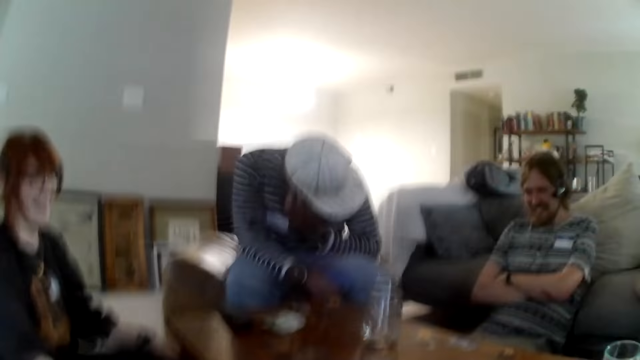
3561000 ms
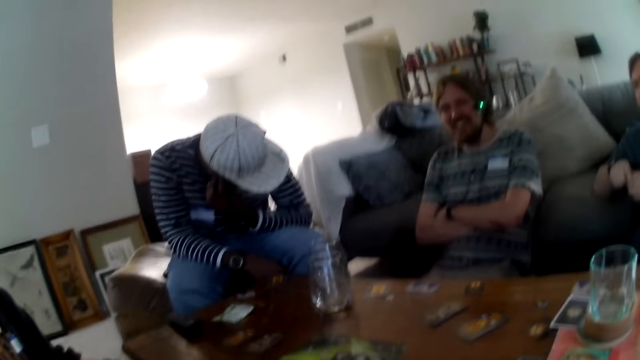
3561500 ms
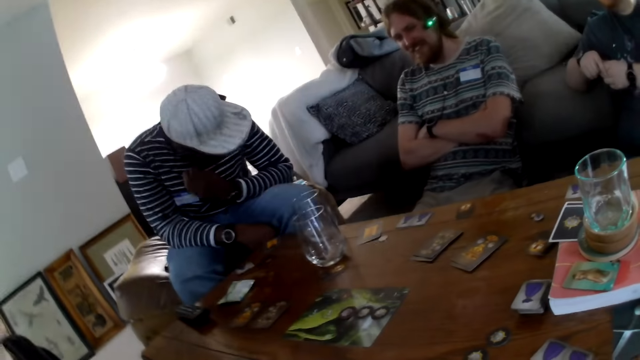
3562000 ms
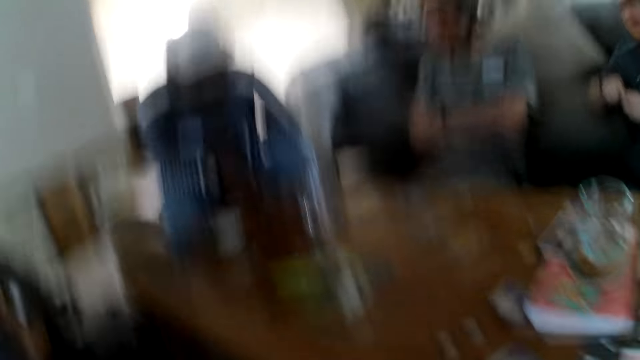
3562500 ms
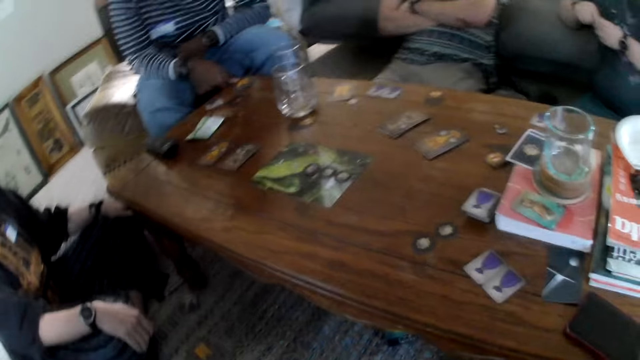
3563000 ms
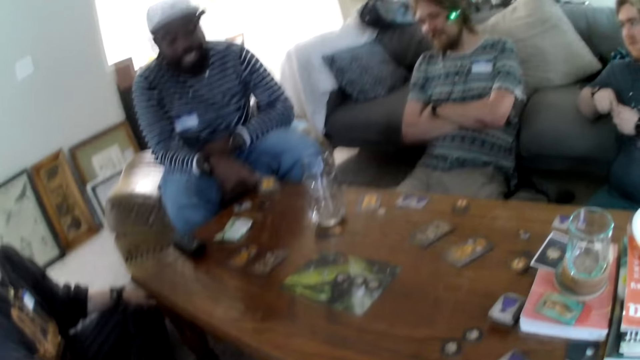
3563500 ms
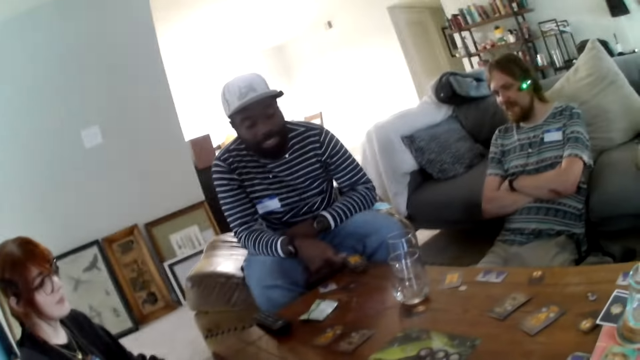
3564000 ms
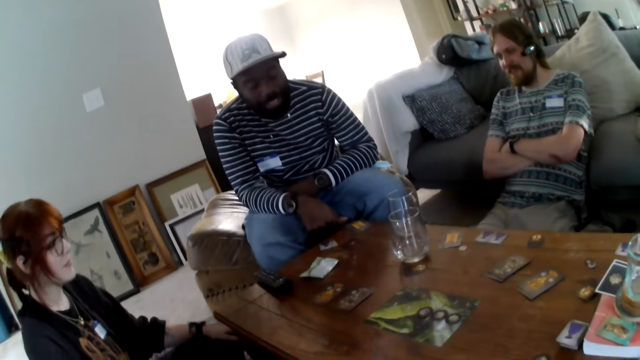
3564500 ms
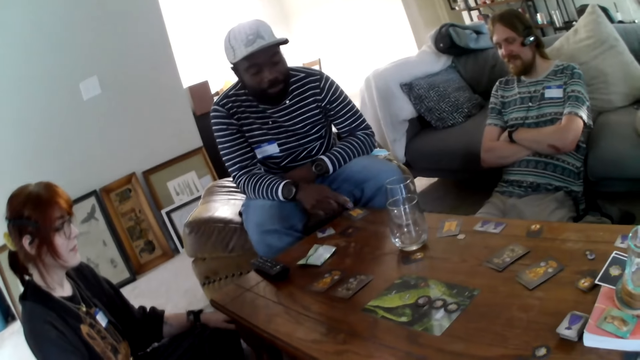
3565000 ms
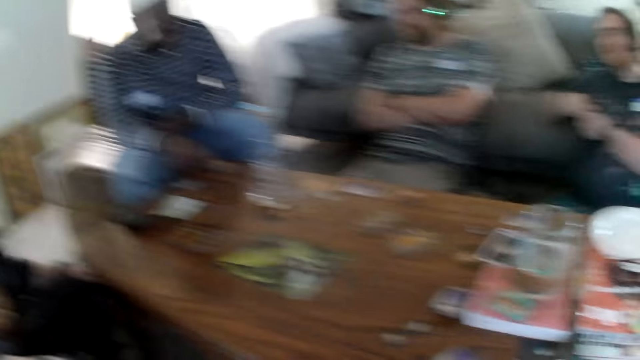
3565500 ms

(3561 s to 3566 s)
The camera wearer moves around.

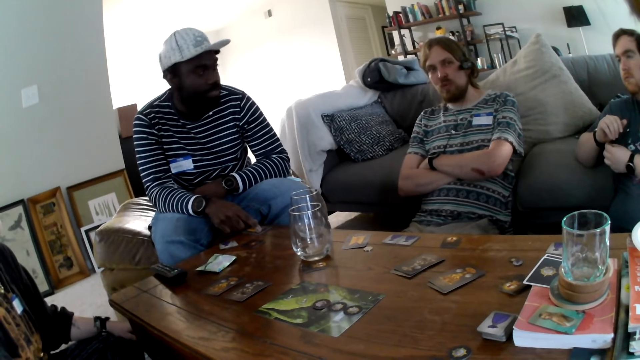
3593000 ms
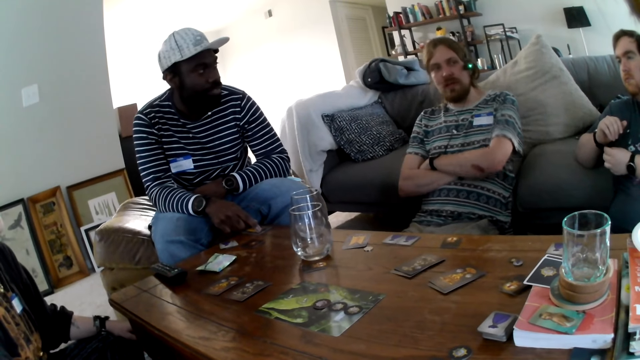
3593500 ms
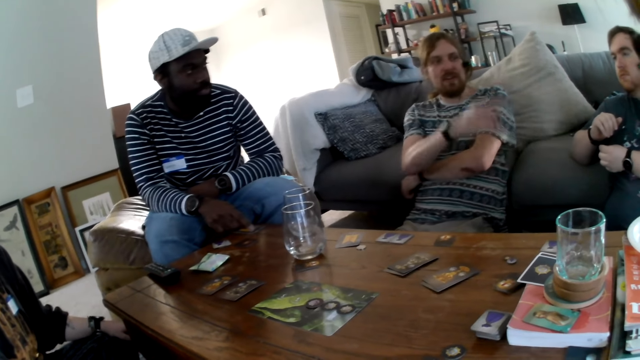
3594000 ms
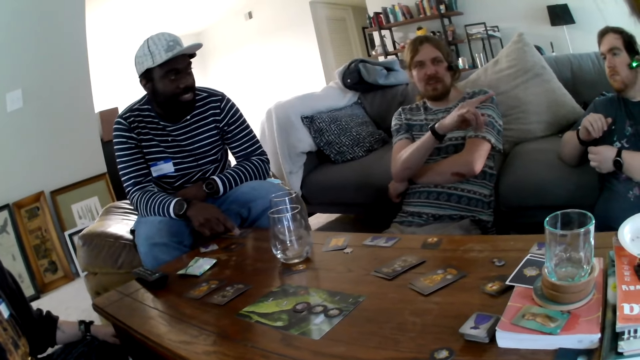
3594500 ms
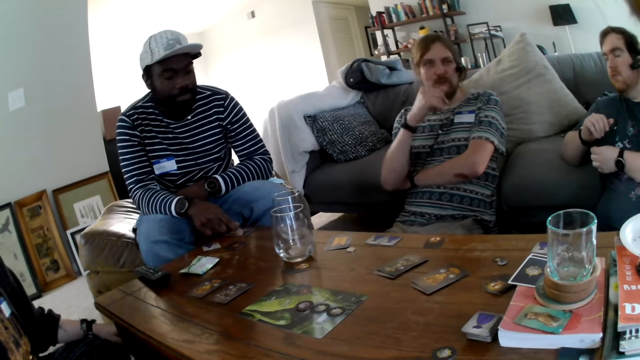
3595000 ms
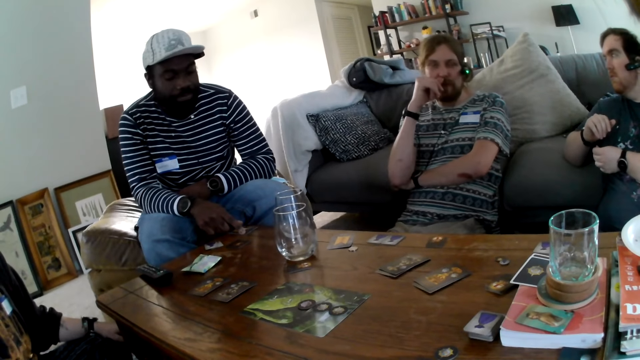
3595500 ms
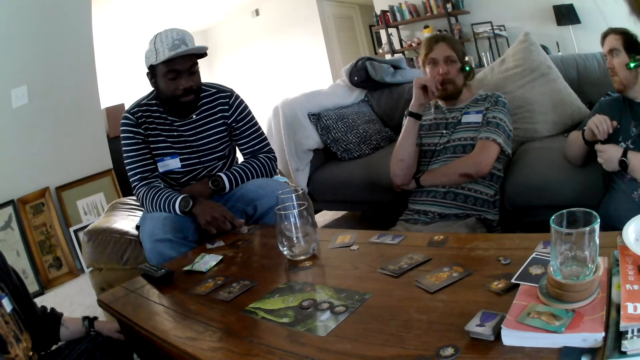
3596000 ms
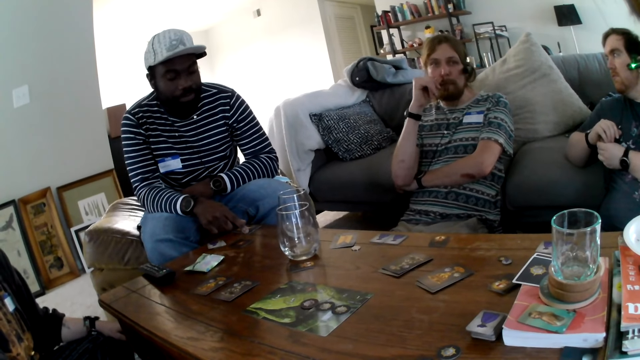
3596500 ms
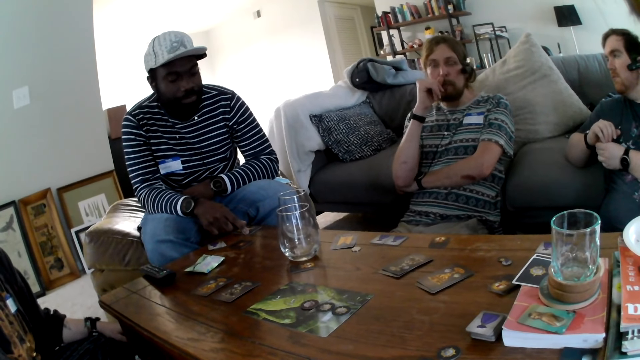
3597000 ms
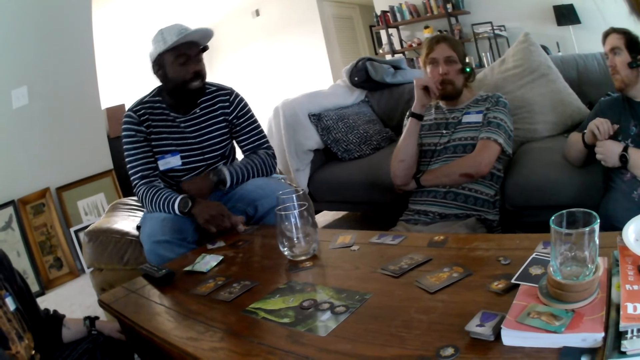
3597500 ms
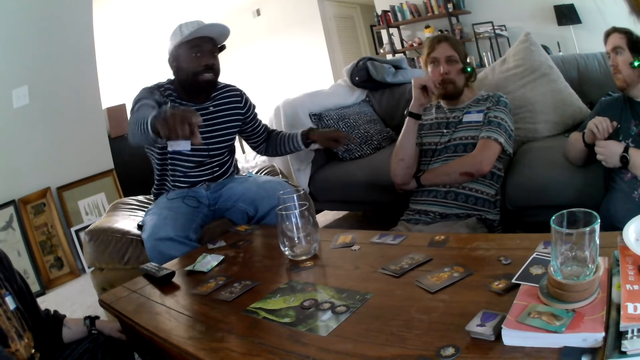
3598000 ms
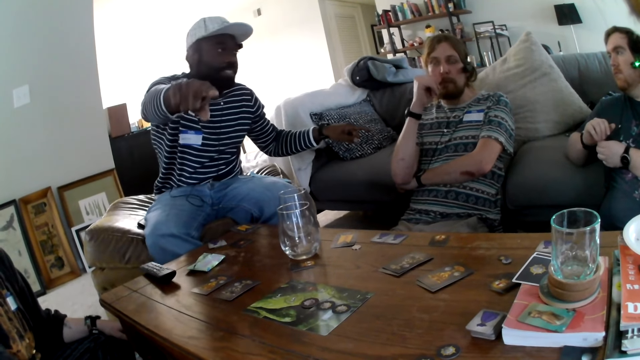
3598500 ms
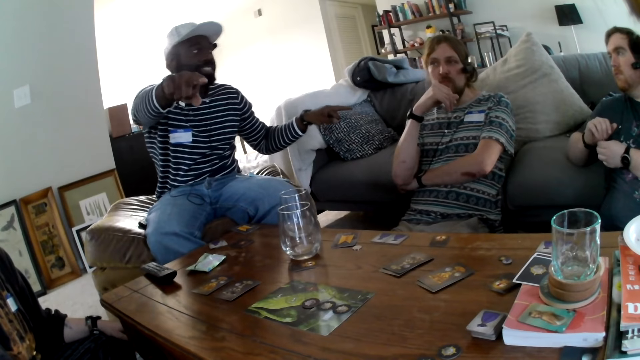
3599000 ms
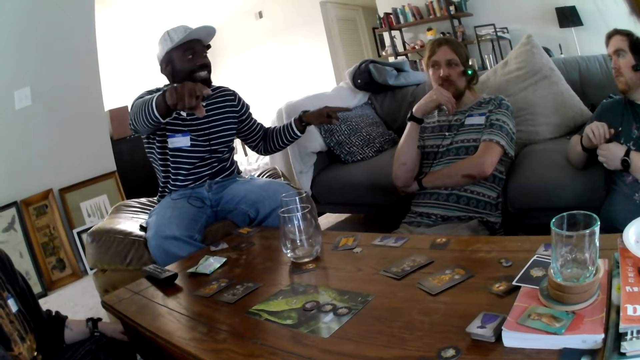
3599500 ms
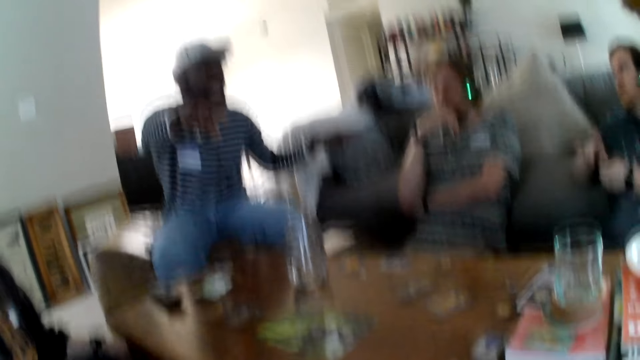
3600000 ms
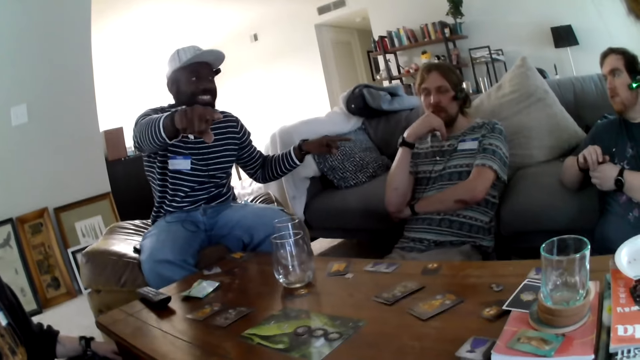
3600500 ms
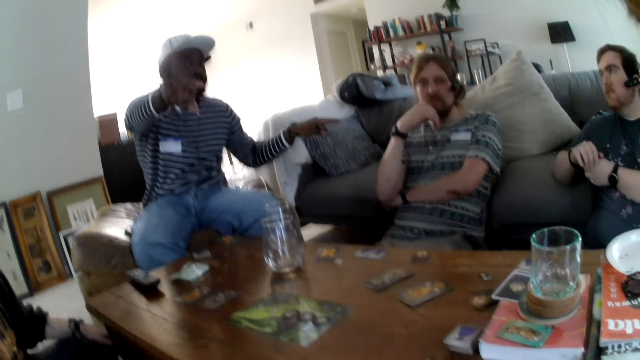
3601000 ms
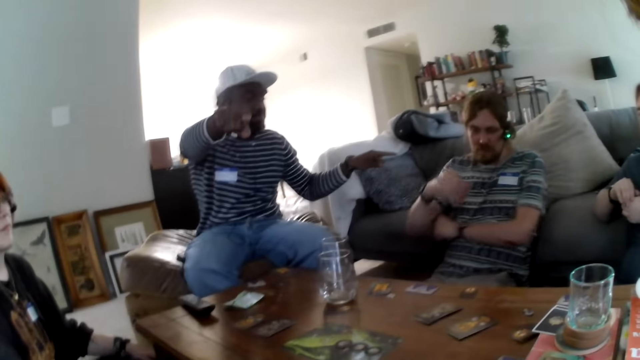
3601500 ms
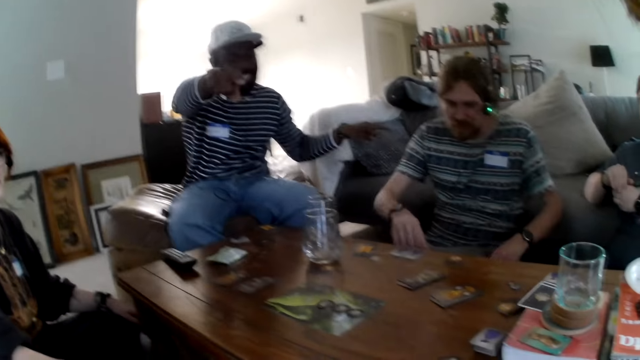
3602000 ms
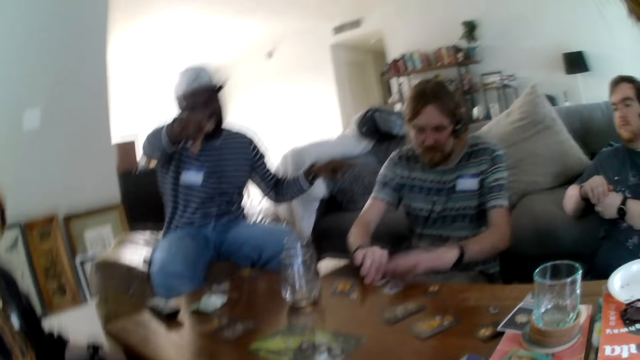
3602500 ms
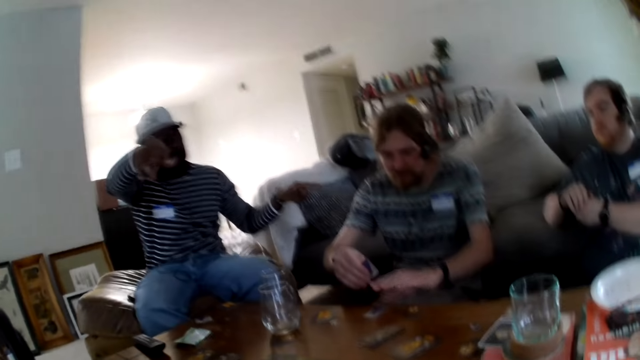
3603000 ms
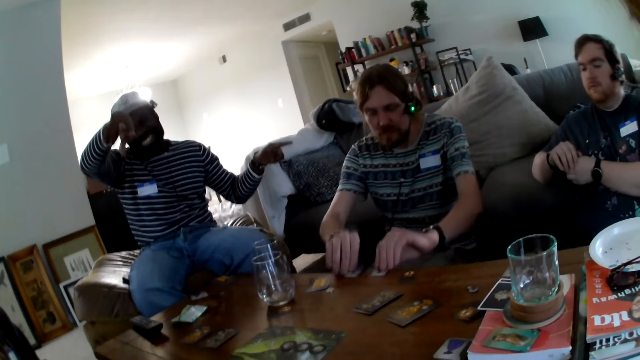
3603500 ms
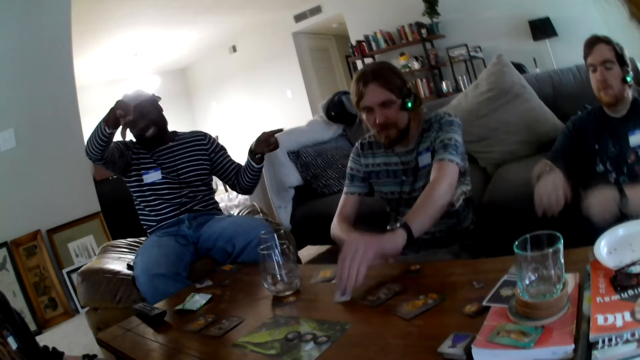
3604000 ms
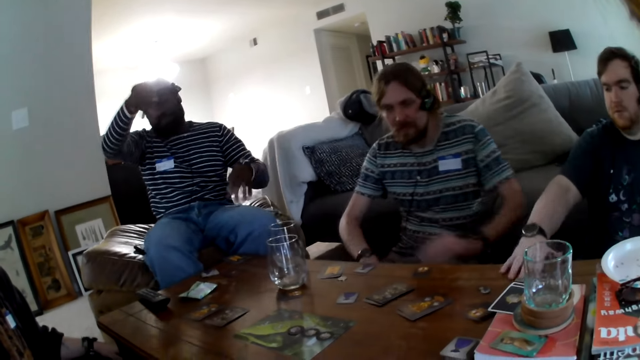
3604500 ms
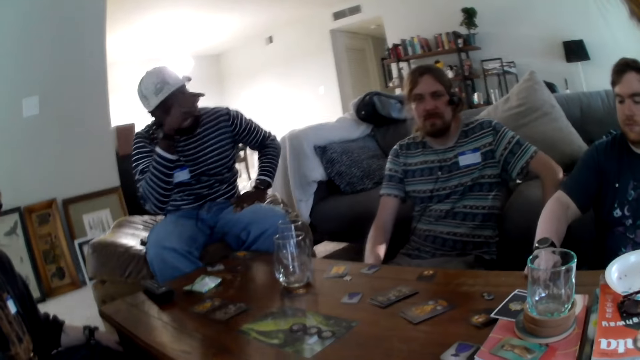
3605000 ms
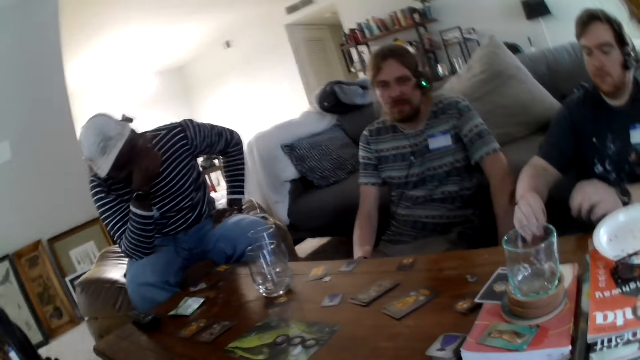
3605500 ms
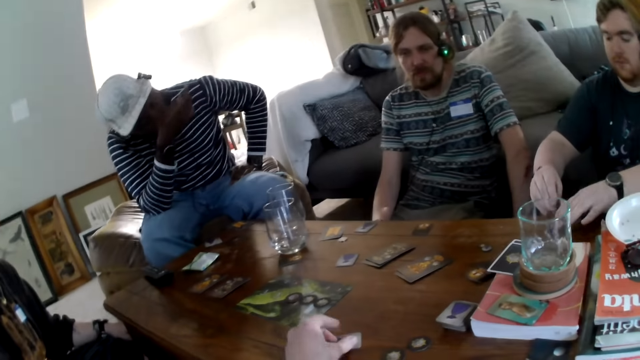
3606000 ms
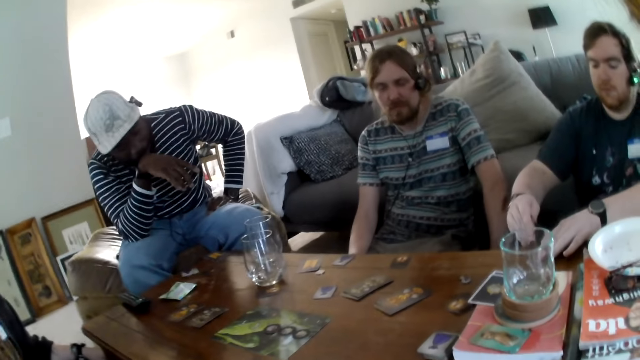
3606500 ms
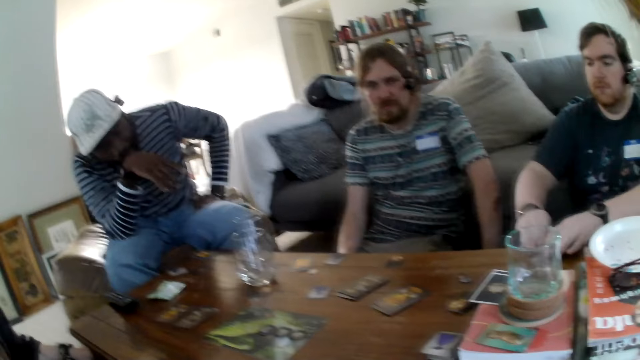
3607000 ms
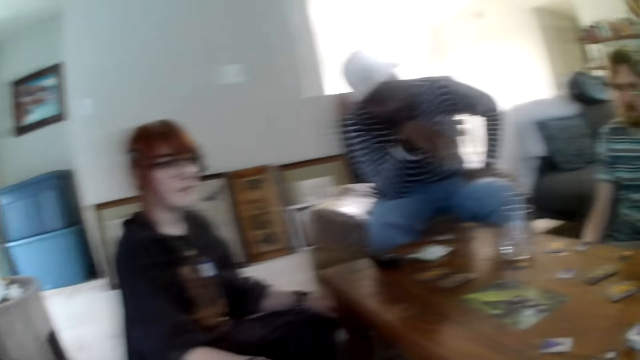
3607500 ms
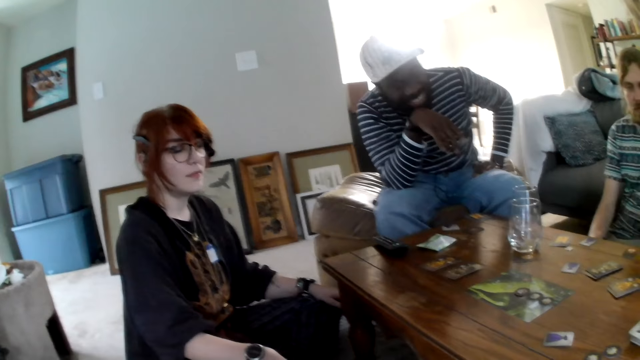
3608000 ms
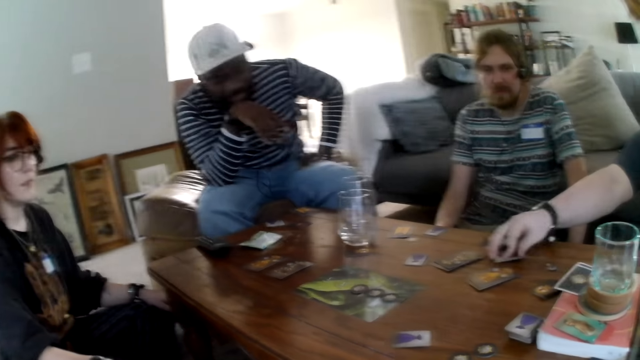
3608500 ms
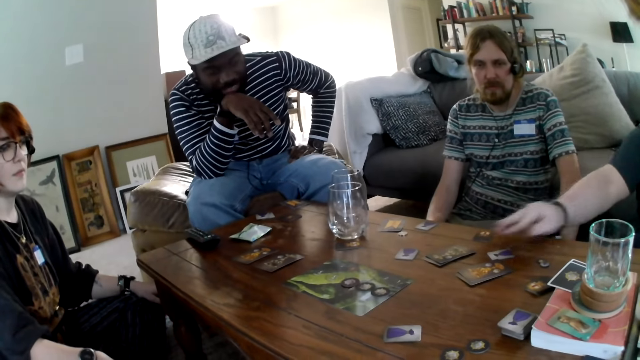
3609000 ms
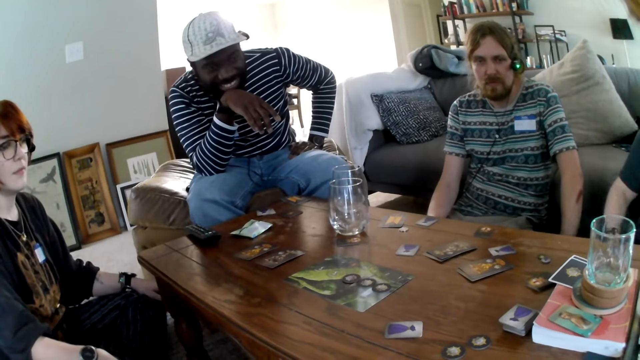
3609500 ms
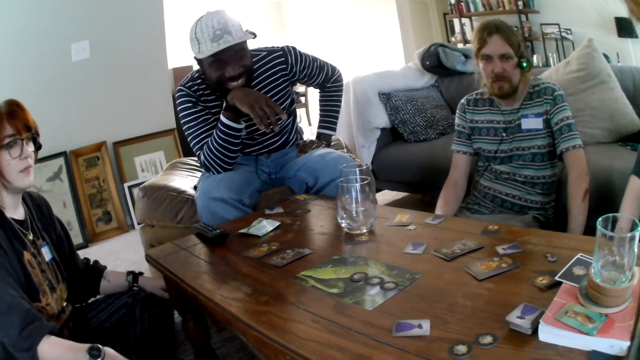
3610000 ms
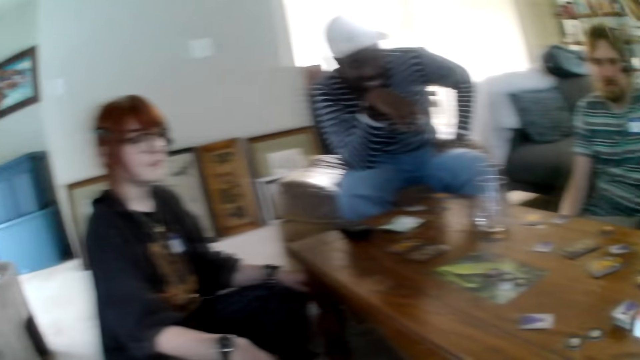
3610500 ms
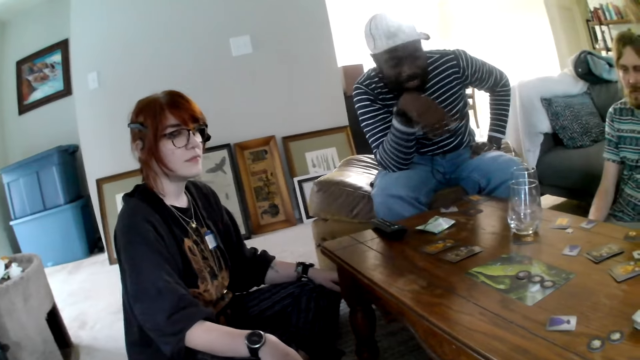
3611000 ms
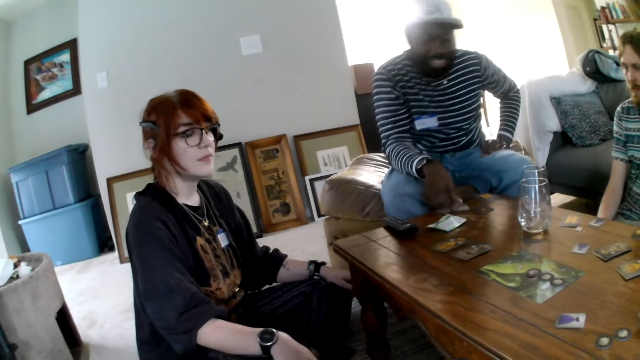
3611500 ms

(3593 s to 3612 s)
A person points at the camera wearer. Another person points at the camera wearer. The first person points at the camera wearer. The other person points at the camera wearer. The first person picks up a card and moves the card. A third person moves a hand.
